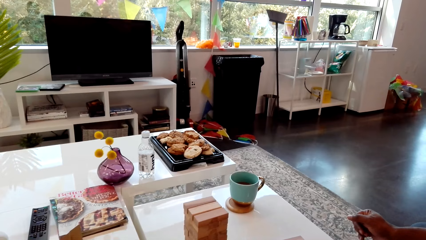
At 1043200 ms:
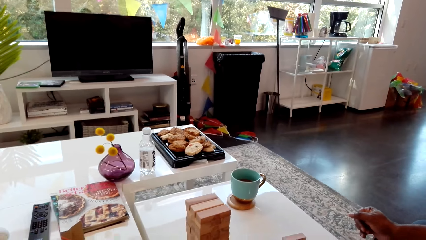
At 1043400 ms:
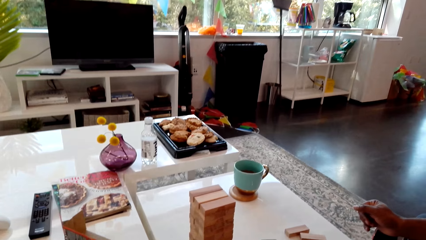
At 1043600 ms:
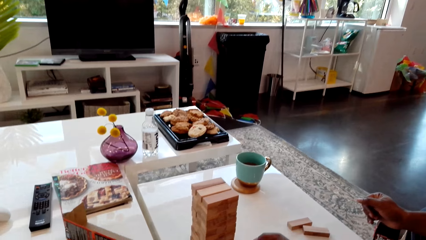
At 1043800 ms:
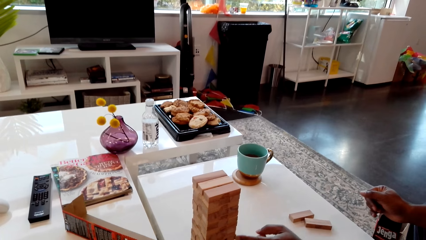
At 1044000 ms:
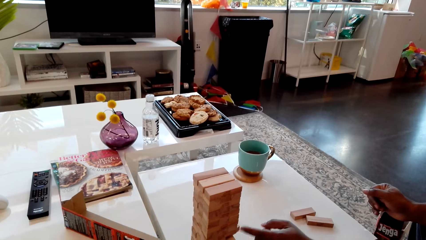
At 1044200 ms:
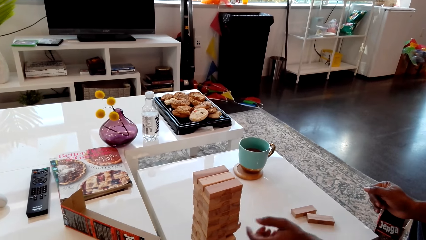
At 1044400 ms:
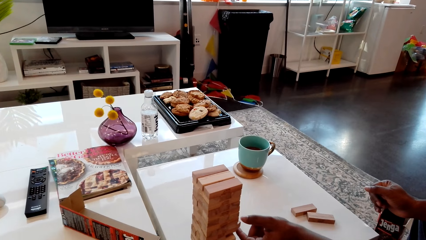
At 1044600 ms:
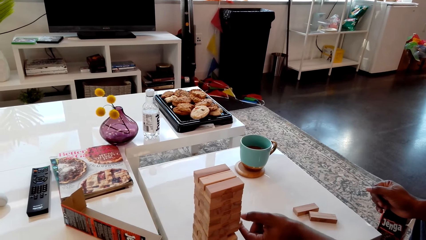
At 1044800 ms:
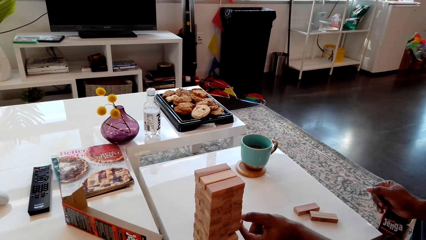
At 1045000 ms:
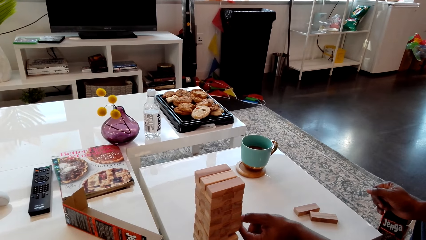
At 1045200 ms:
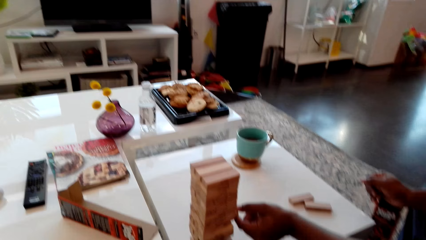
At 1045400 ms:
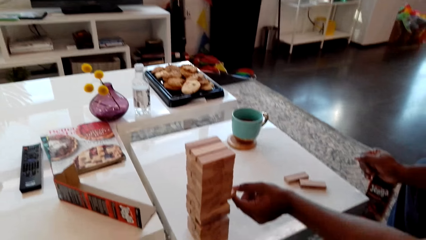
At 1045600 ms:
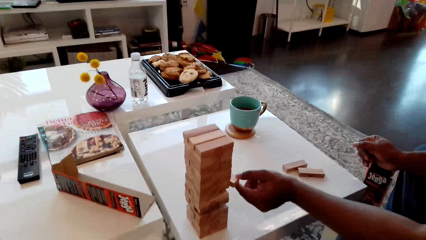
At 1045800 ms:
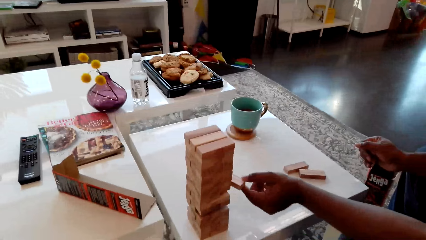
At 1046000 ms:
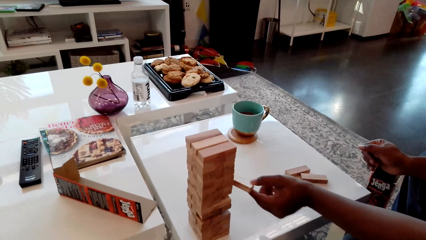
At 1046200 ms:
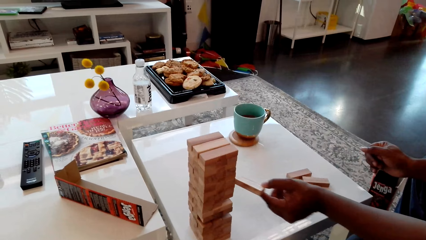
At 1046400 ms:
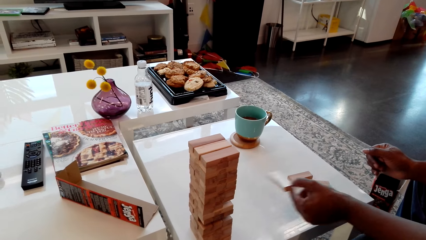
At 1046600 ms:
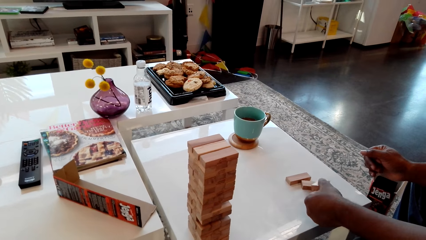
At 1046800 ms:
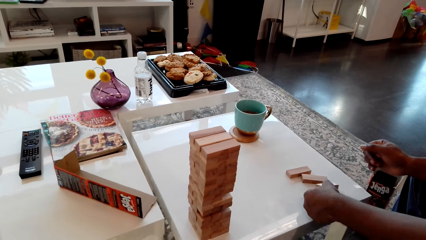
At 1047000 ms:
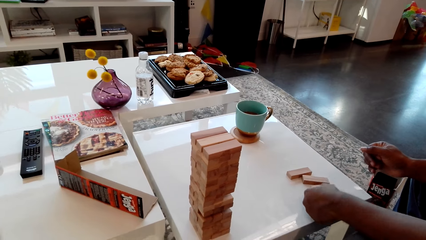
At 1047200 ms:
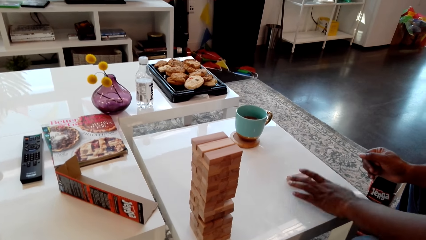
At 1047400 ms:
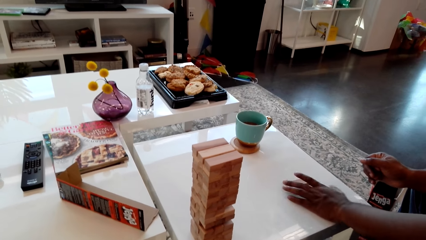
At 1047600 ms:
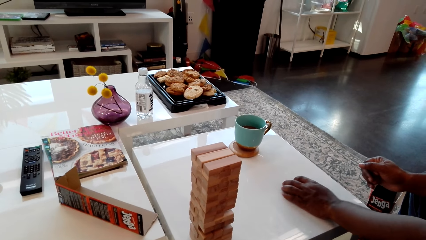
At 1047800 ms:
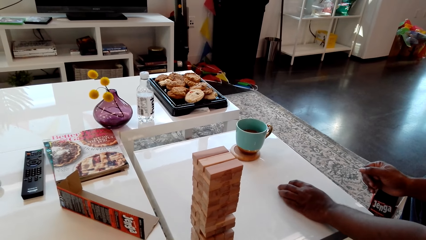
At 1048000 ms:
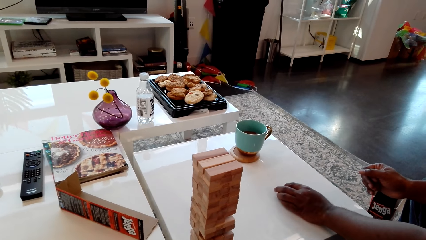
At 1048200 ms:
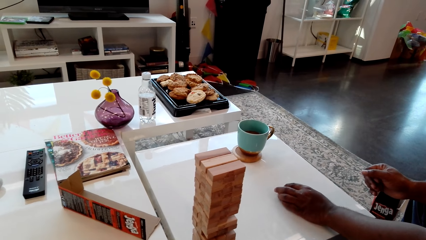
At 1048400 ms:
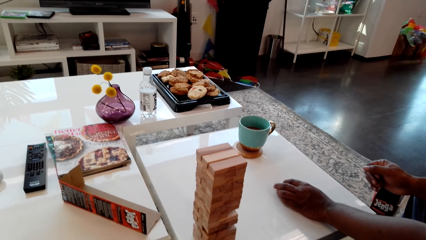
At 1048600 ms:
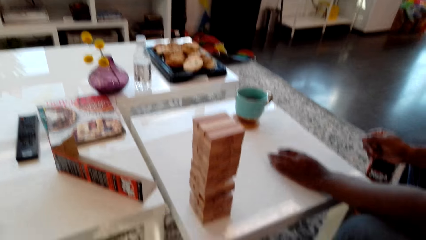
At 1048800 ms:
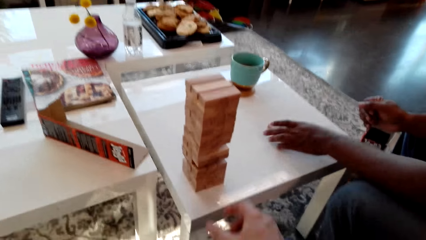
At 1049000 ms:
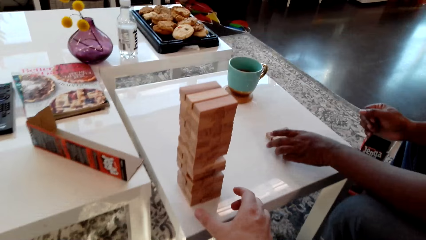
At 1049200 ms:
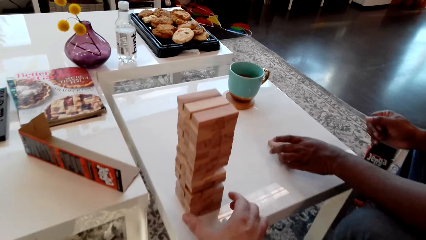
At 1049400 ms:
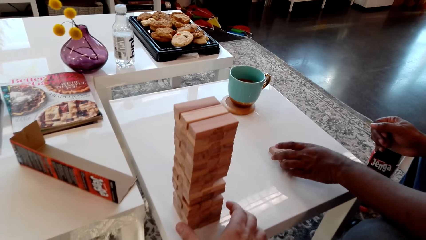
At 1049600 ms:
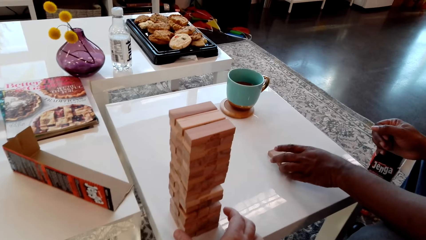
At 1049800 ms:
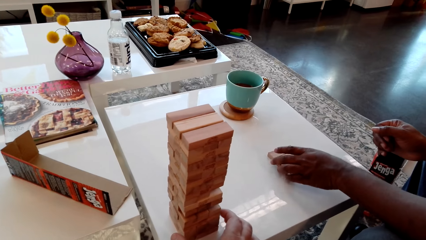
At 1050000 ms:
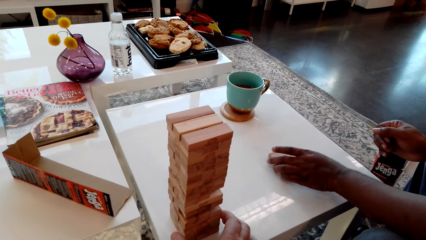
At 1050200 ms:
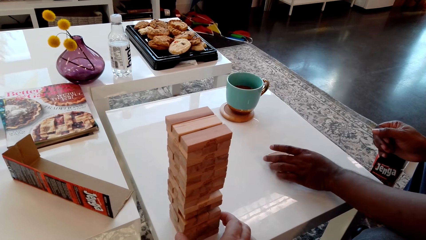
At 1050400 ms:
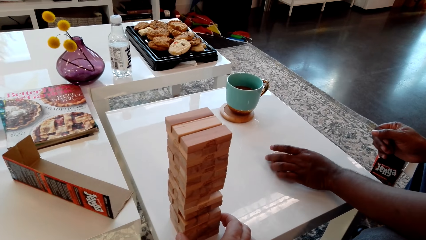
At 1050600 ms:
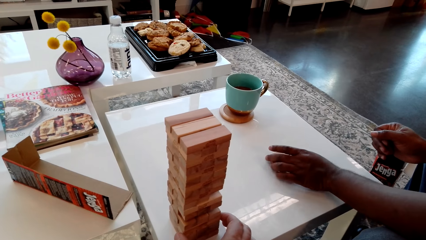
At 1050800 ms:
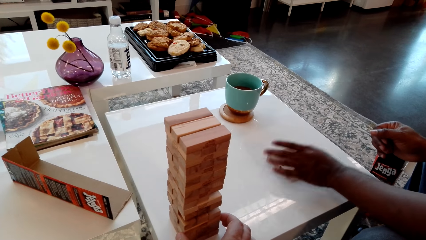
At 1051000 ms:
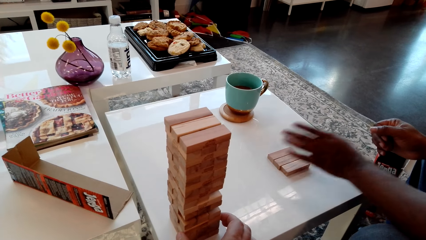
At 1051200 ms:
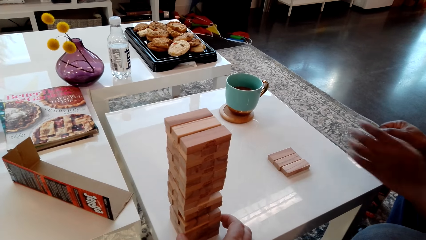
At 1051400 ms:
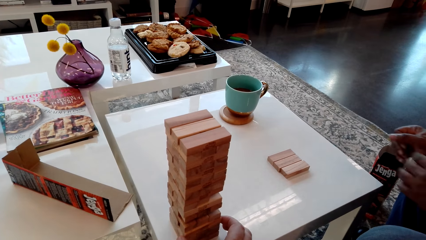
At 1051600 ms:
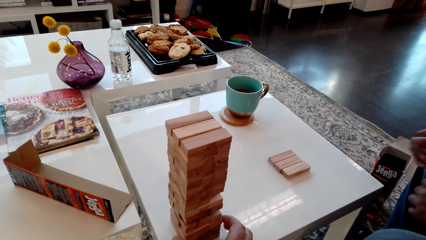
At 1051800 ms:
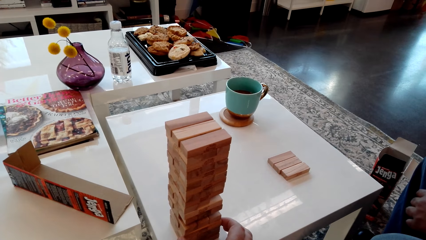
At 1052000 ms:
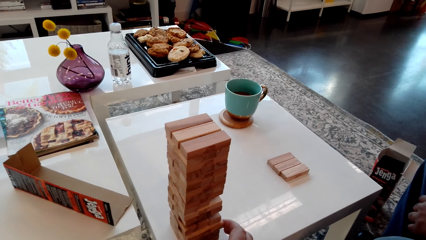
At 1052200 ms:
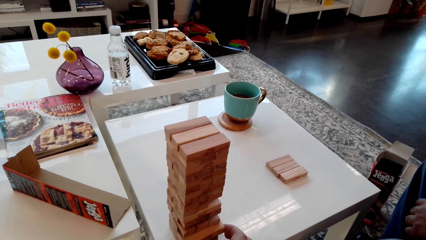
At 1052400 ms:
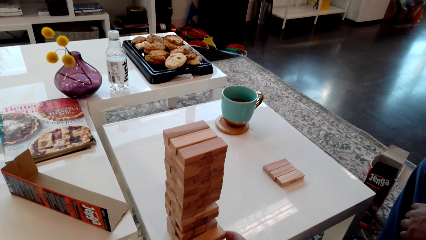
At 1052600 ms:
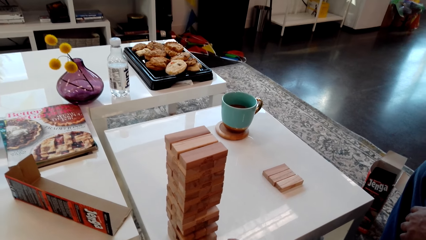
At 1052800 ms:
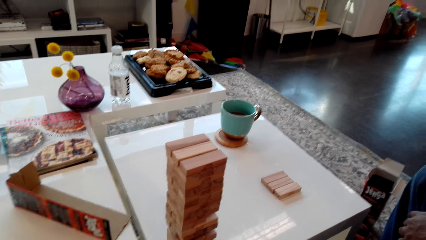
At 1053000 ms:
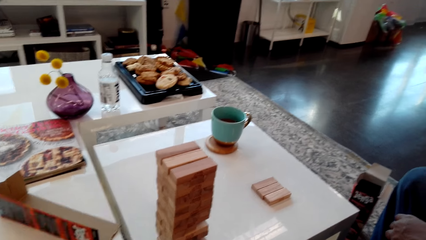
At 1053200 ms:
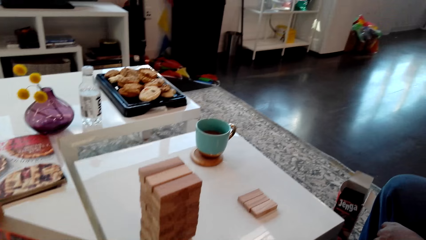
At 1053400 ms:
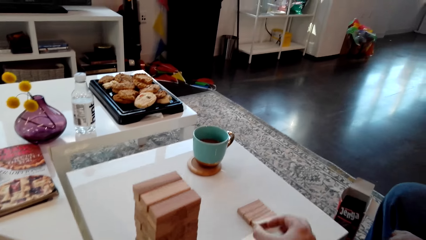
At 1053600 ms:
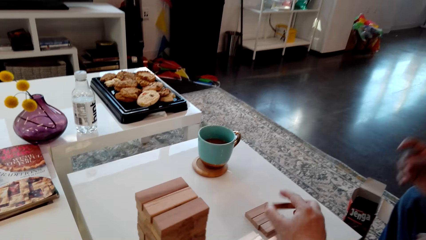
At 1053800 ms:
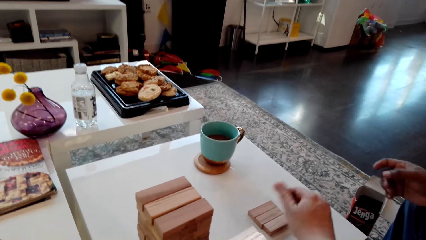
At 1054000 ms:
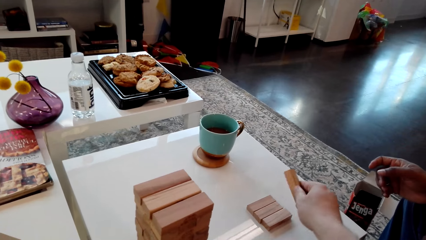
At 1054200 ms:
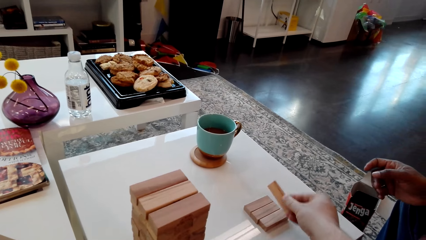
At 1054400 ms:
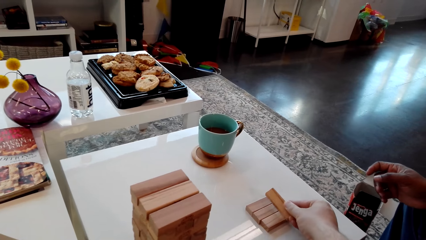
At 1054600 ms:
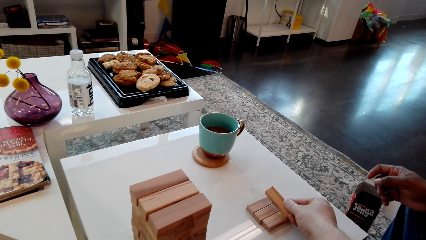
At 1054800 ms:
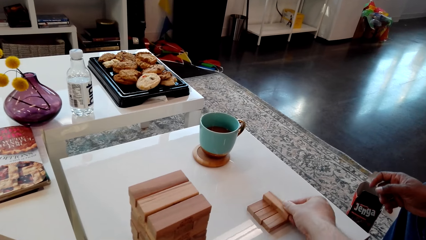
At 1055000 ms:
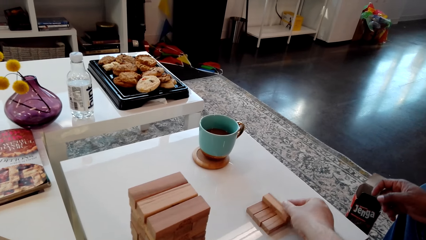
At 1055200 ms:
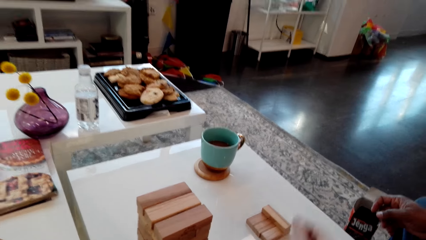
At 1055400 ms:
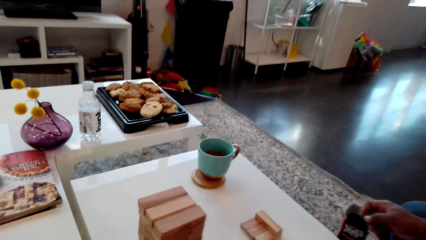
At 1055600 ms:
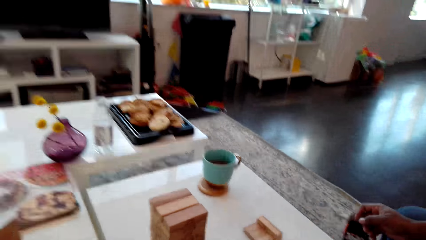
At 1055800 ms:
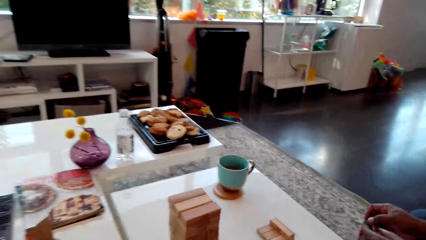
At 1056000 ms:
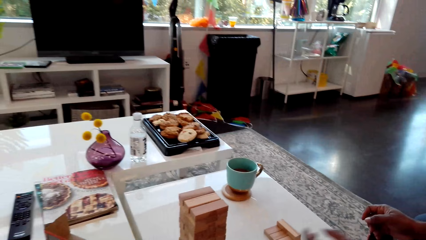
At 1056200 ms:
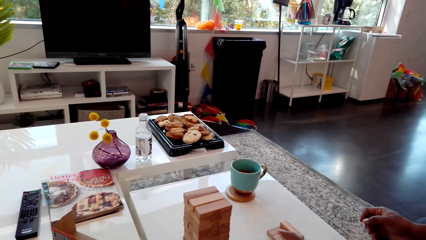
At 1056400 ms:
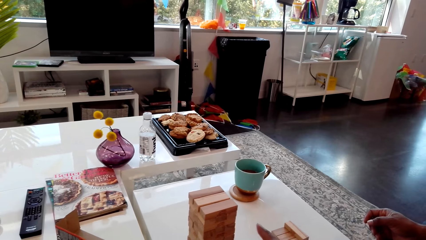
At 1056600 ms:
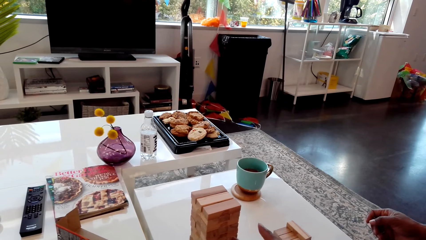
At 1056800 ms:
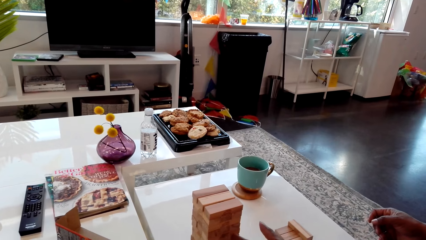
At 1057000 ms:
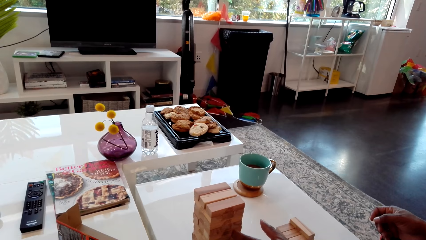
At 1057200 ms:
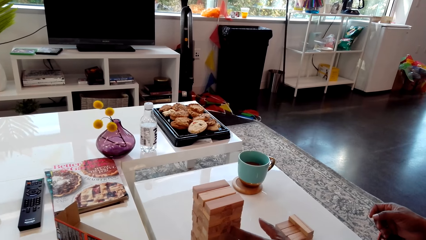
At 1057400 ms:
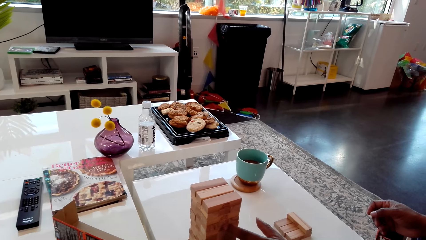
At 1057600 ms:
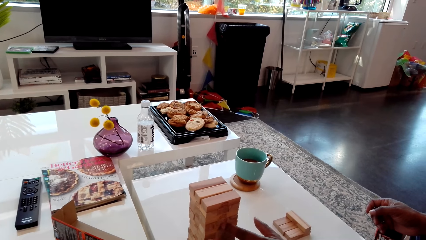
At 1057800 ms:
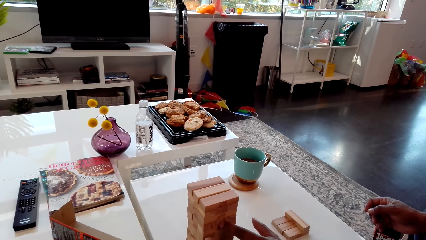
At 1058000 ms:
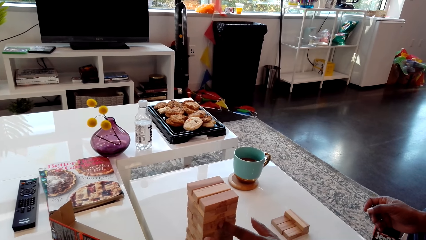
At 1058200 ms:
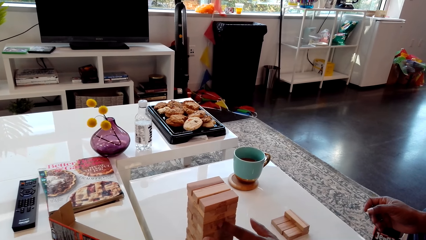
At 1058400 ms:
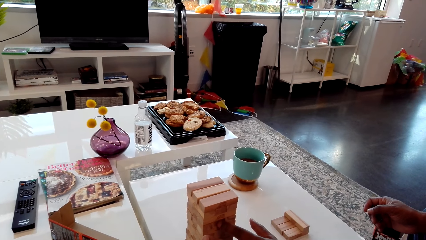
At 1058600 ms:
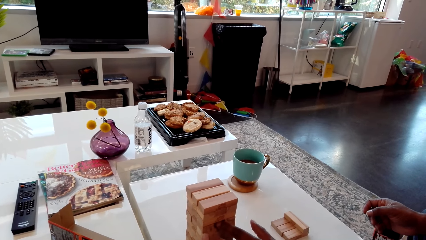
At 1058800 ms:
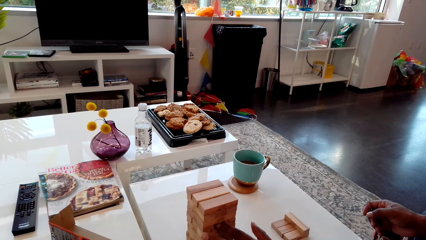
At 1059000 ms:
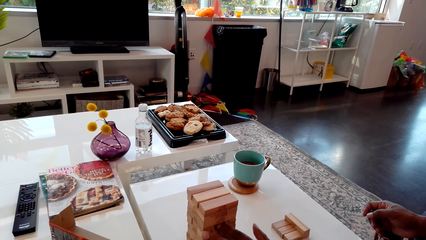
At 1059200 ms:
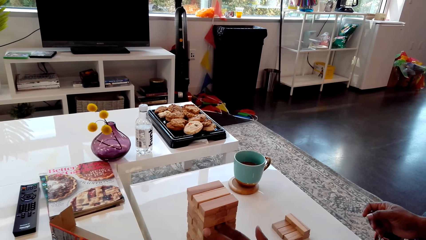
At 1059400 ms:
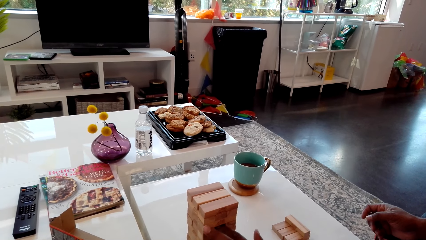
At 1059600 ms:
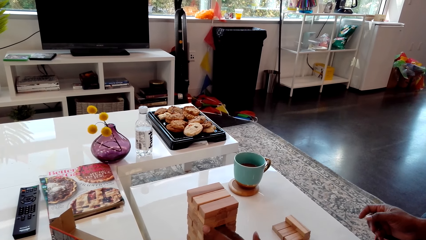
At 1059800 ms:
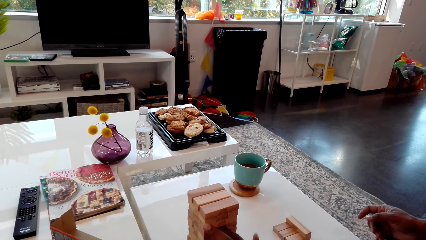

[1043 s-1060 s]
A man removes a giant tumbling block or piece of wood from the tower. He puts the piece of wood aside on the table. The camera wearer removes a piece of wood from the stack of blocks of wood. The man puts the giant tumbling block on the table. The camera wearer puts the piece of wood aside on the table.
